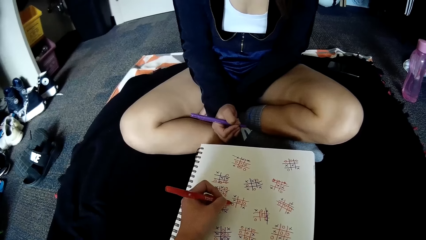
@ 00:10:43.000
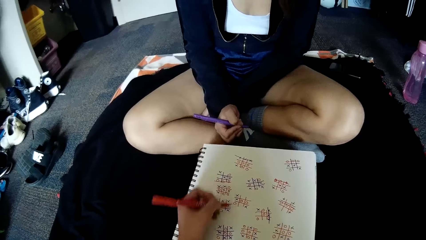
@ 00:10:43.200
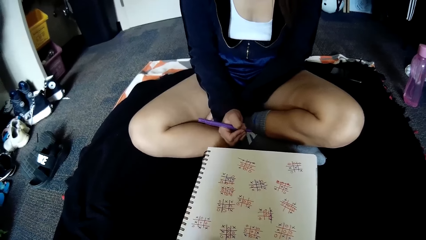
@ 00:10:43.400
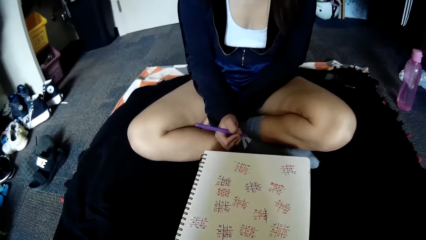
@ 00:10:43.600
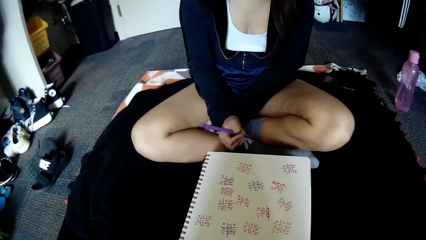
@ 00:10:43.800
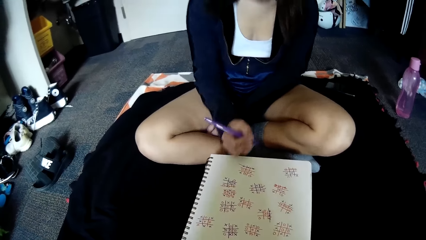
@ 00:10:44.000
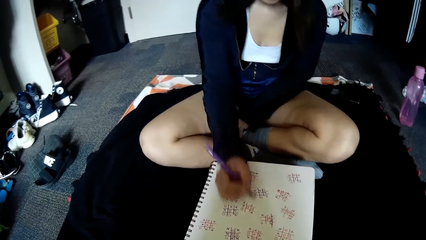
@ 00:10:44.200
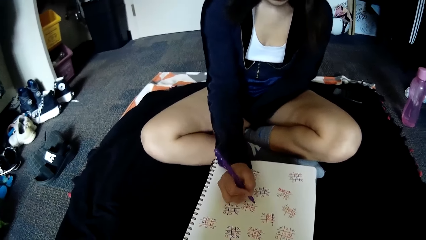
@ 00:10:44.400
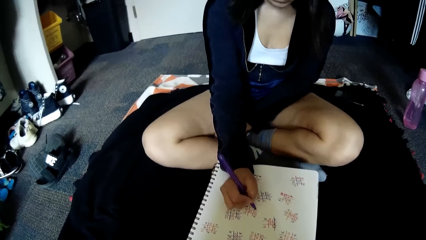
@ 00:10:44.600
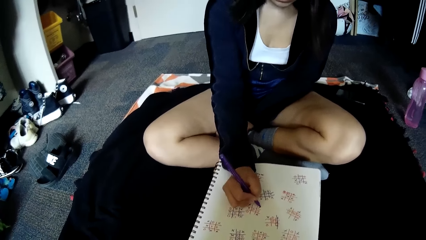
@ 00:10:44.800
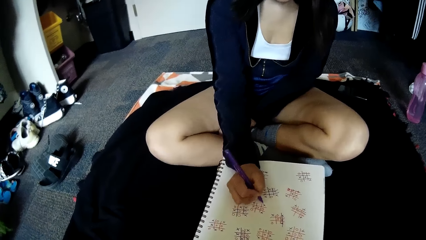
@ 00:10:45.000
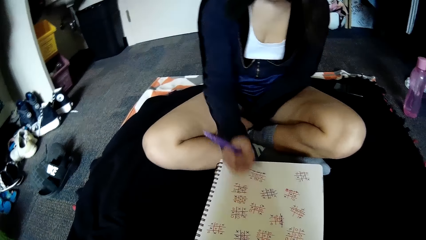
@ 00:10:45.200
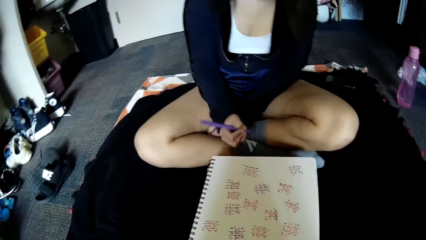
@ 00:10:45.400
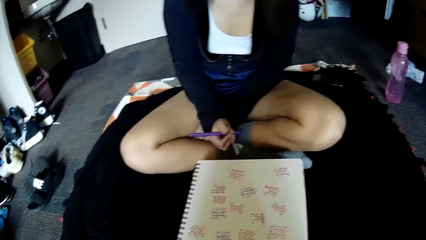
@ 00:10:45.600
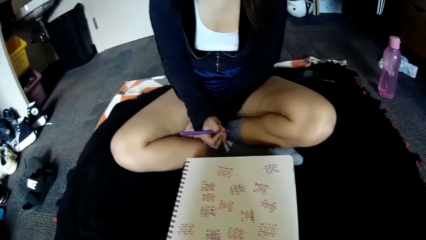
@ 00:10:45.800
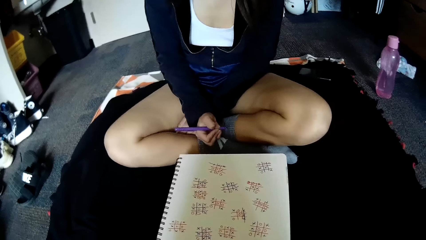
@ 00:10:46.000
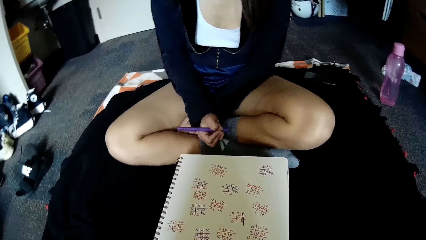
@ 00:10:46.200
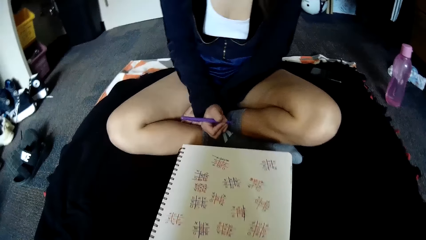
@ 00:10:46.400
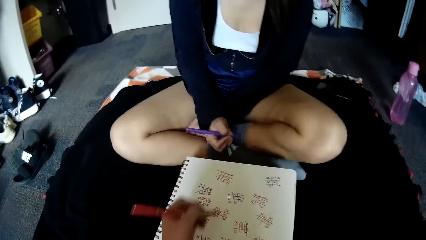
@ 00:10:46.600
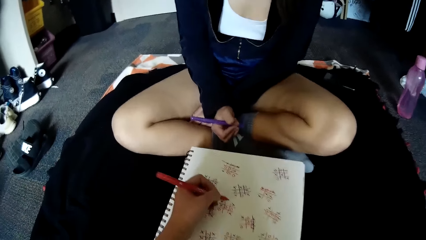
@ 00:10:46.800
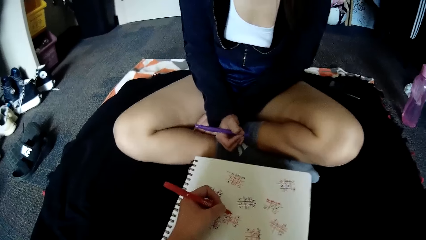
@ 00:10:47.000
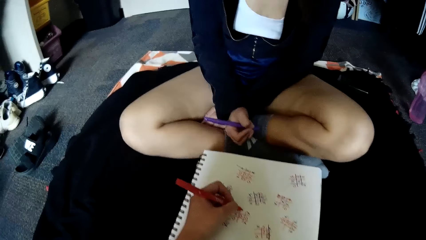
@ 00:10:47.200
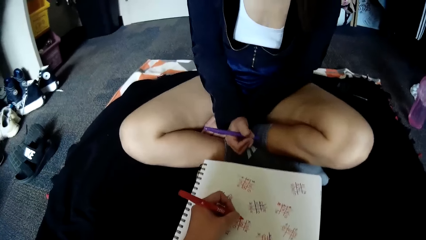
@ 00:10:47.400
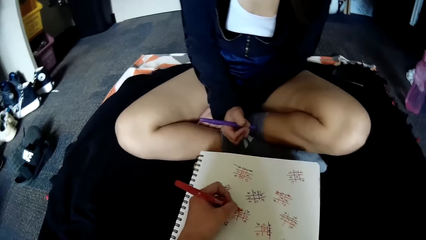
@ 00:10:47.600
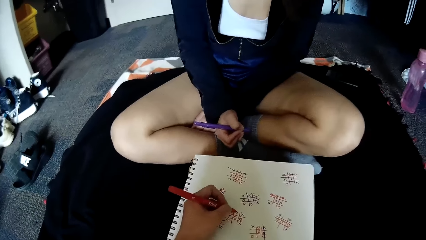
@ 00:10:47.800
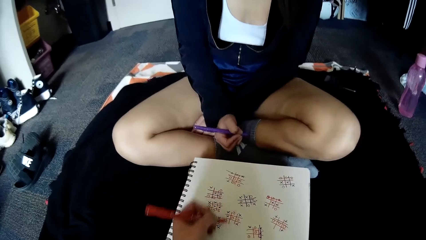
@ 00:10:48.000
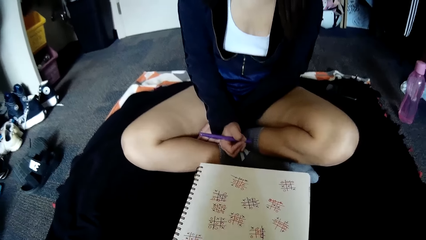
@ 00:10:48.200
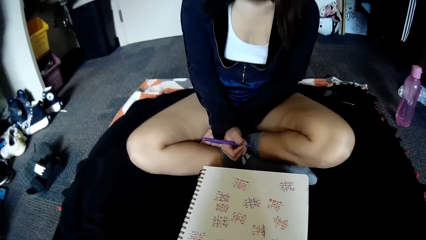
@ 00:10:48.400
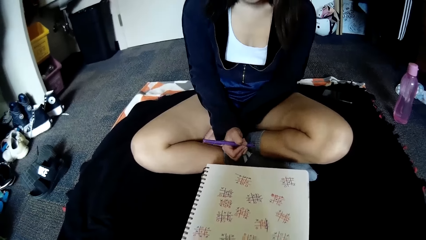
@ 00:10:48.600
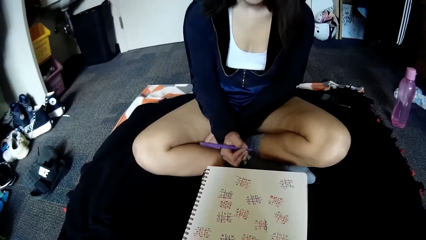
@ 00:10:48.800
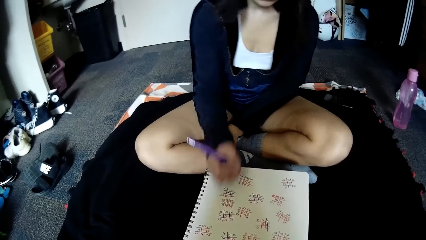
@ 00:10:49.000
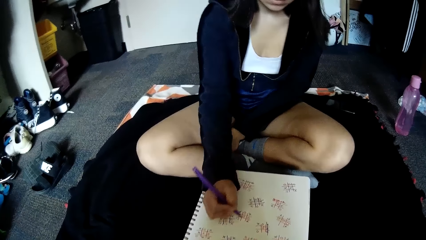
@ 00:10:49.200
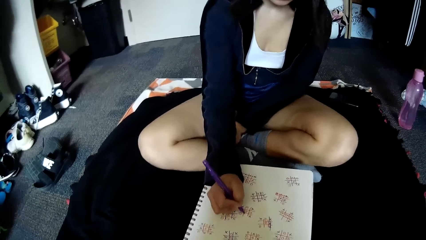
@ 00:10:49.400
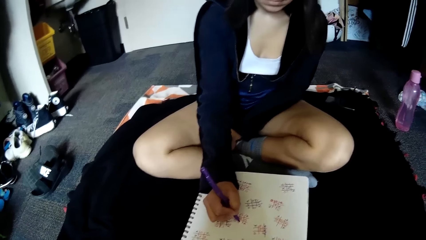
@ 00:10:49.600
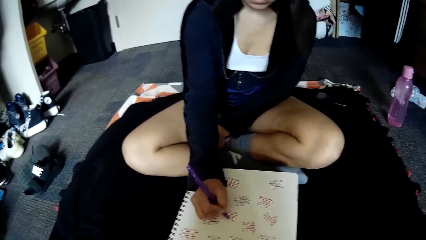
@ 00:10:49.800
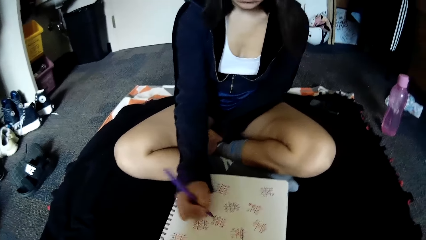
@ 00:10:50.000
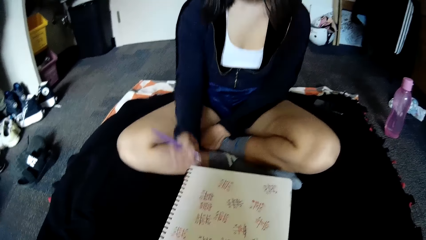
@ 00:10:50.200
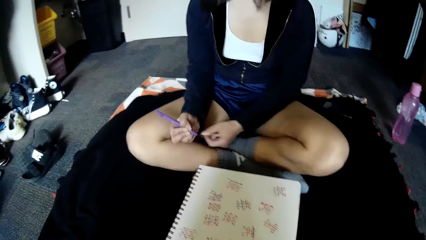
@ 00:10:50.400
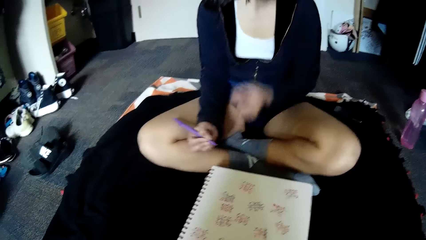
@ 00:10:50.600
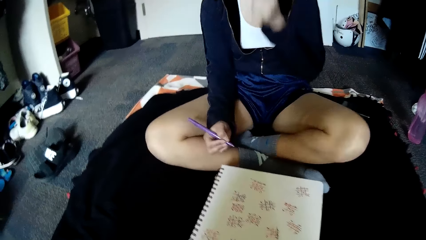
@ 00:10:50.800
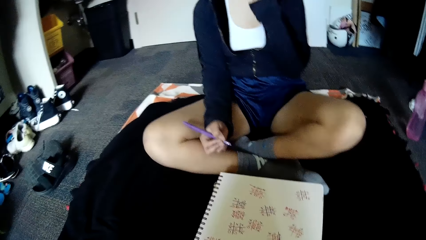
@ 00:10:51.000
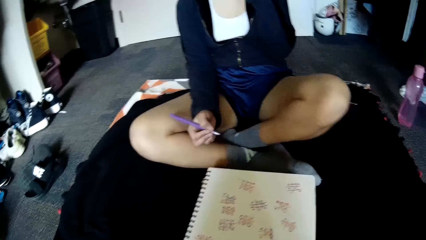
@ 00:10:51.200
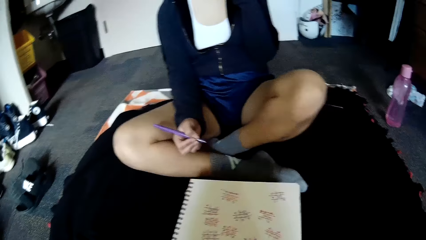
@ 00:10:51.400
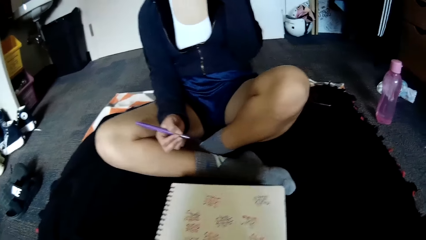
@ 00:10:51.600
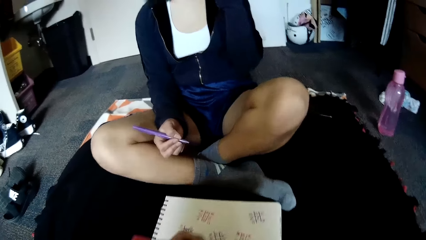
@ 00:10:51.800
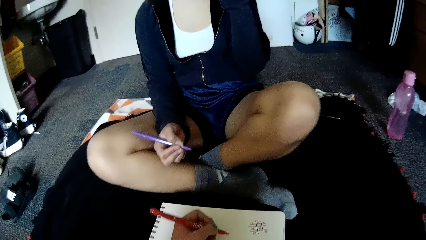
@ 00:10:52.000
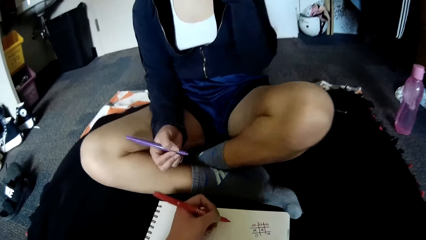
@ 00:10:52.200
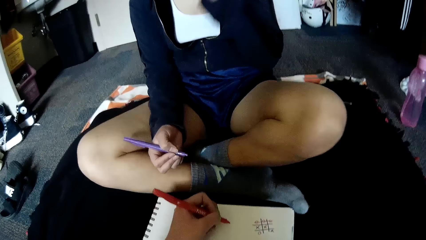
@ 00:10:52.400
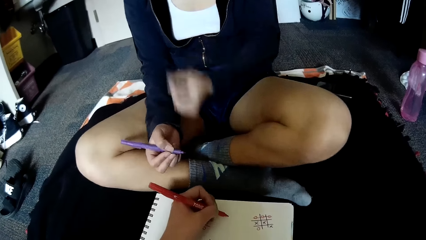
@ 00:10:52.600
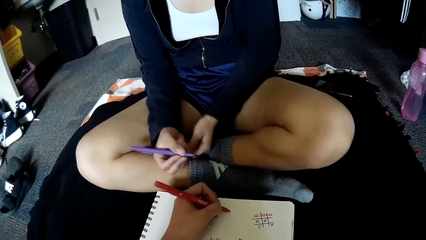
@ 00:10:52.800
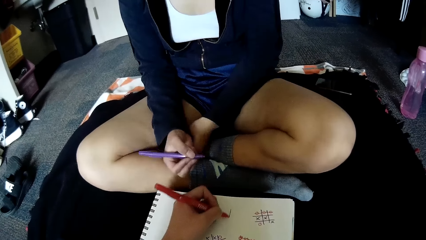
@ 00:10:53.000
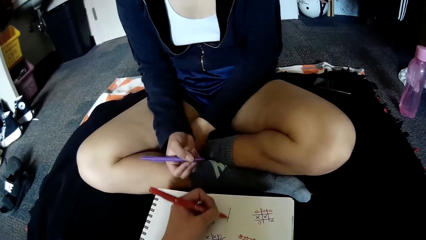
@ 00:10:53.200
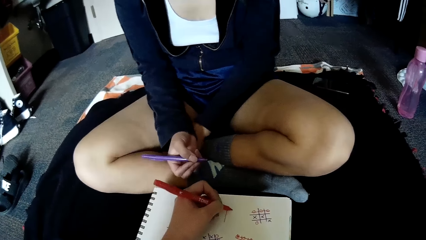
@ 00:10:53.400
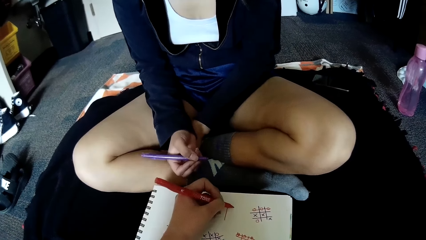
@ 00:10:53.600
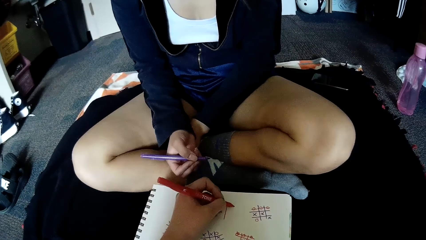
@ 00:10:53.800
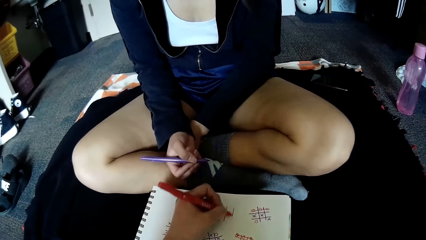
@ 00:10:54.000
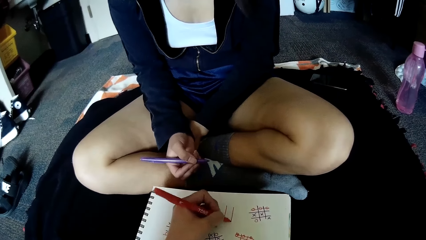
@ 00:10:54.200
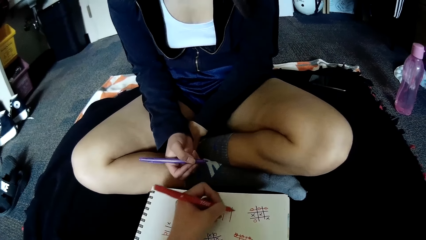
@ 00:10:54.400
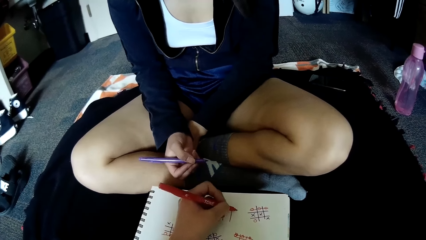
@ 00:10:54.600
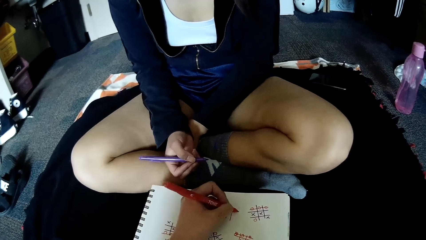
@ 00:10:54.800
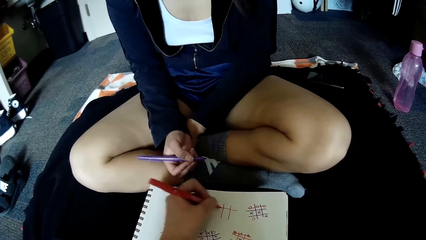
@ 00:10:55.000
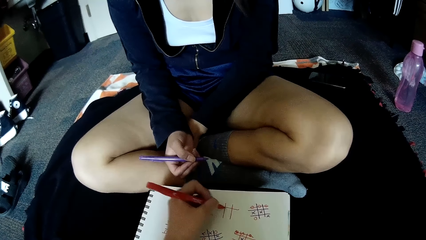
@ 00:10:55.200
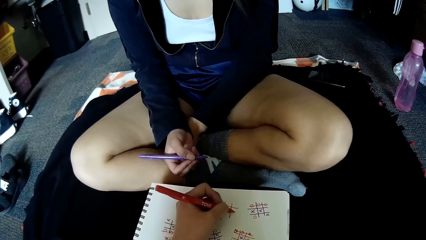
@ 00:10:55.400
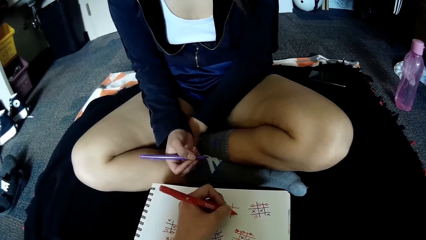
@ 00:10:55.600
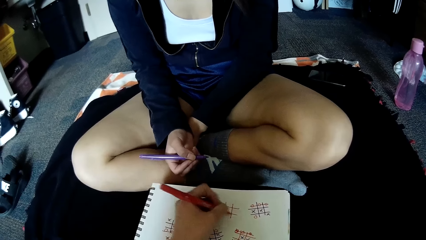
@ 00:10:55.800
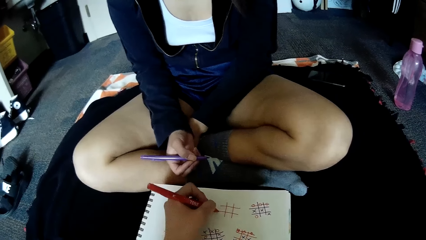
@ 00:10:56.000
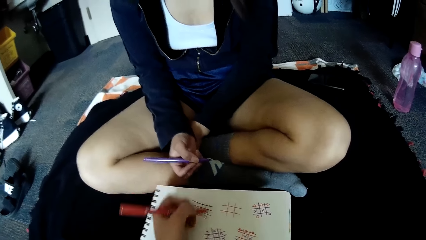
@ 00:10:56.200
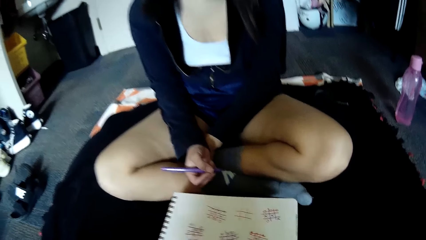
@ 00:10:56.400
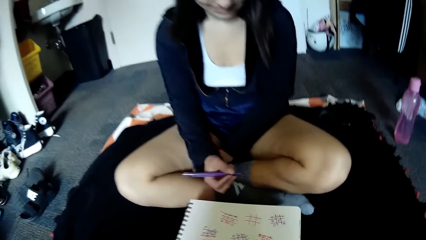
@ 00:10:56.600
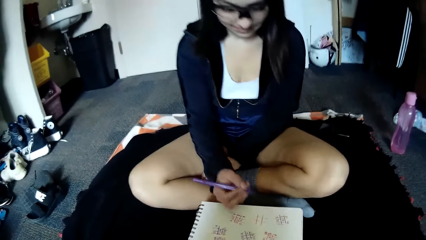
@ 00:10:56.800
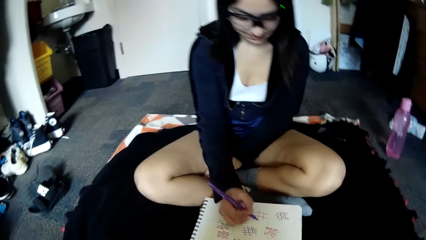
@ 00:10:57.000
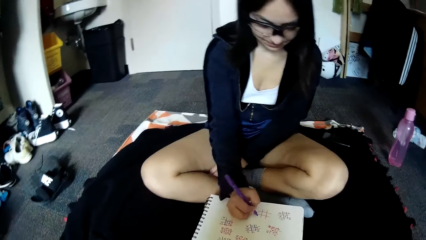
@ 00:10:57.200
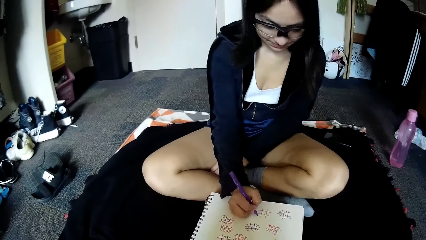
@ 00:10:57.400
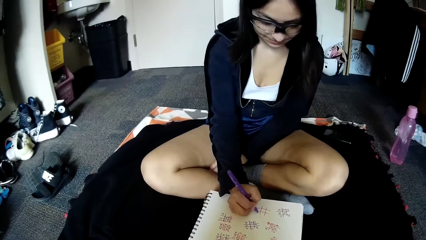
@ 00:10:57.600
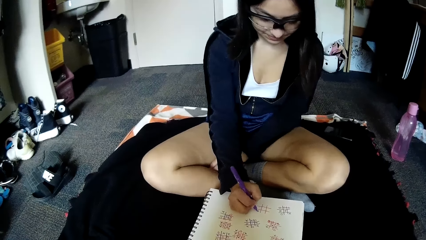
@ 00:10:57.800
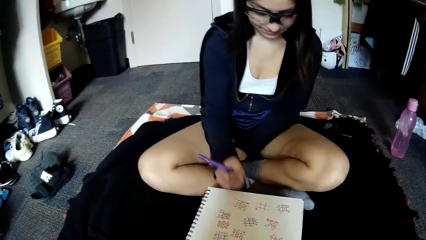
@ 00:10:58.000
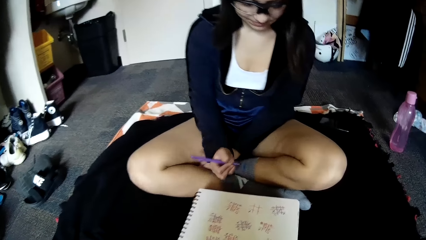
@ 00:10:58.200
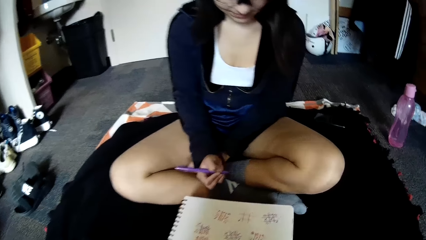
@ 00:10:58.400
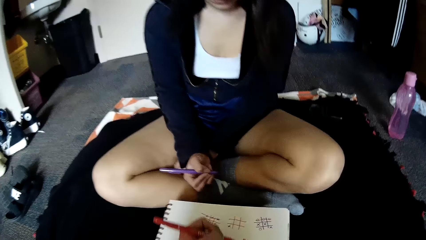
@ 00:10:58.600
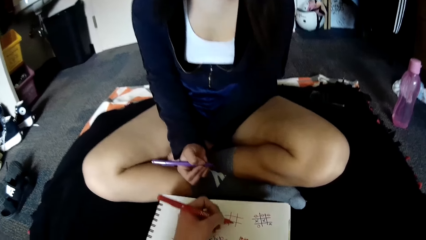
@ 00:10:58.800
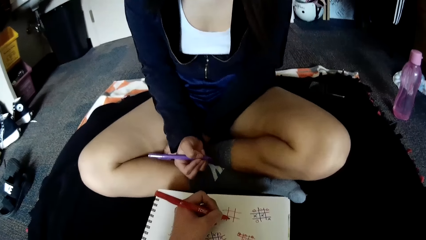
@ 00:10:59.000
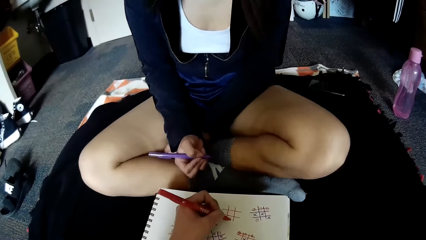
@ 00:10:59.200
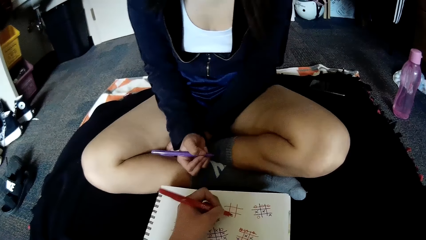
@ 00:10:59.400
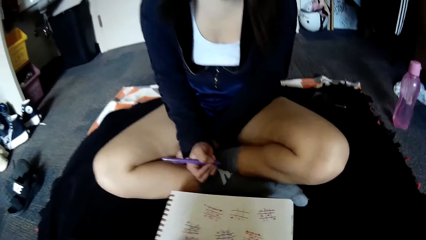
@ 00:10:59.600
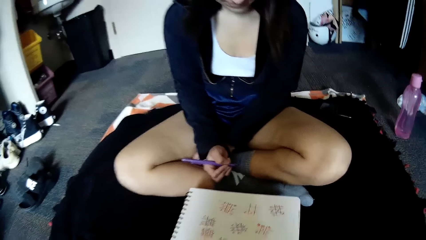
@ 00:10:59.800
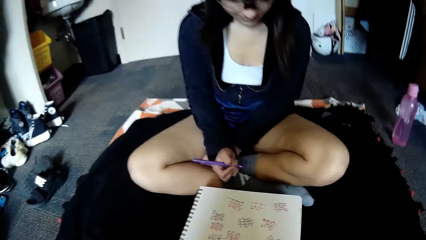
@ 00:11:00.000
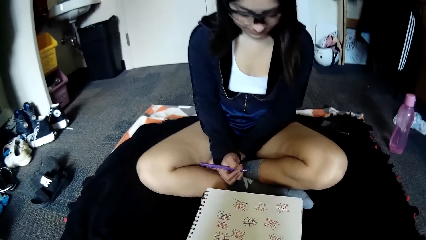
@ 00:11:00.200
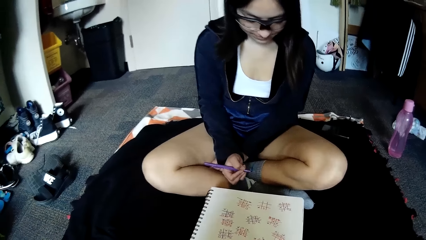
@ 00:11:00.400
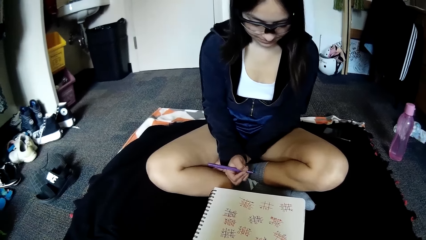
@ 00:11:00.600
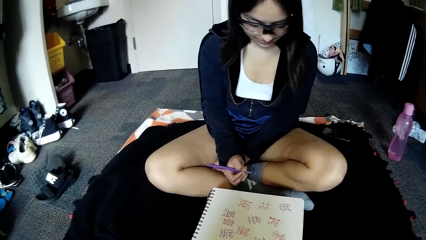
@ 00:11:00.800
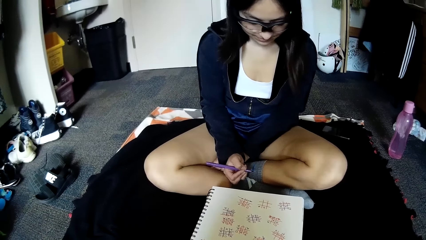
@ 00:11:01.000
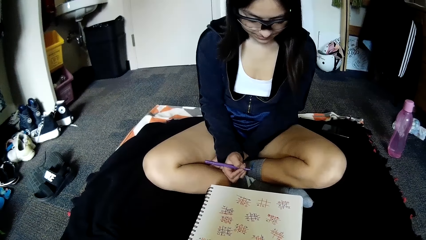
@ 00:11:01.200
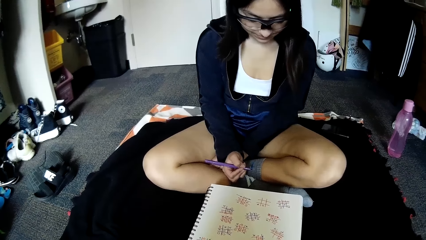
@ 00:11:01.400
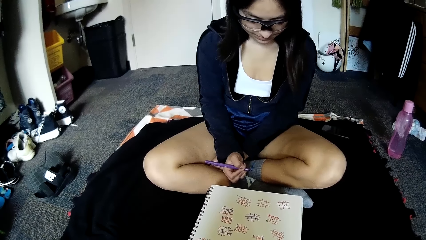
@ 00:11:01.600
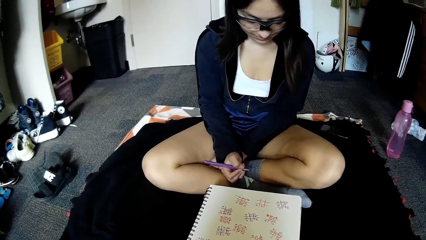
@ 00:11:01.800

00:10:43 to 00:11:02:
The camera wearer writes on the book. A woman writes on the book. The camera wearer writes on the book. The woman writes on the table. The camera wearer writes on the book. The woman writes on the book. The camera wearer writes on the book.
